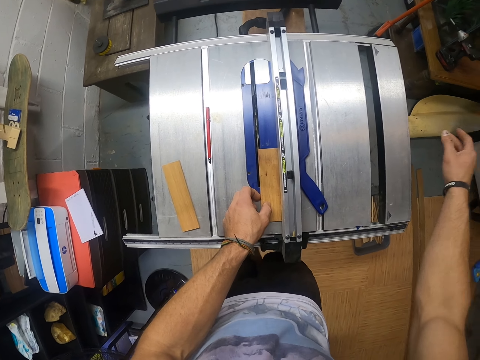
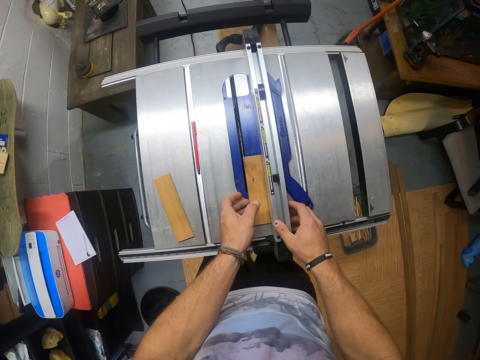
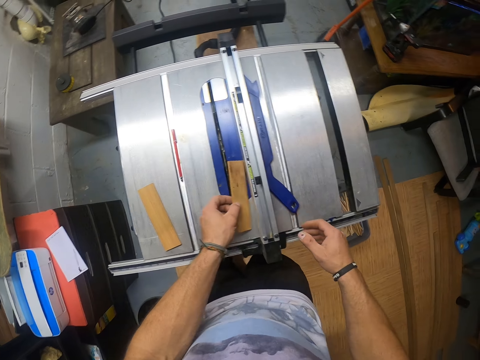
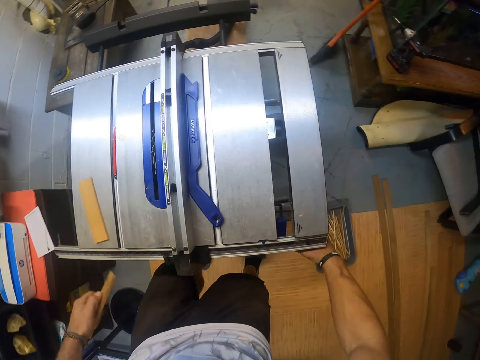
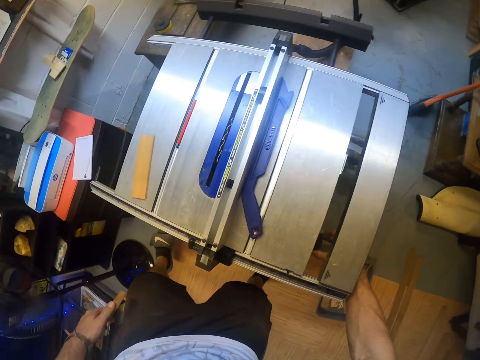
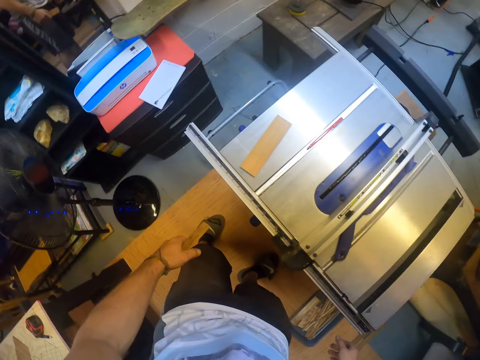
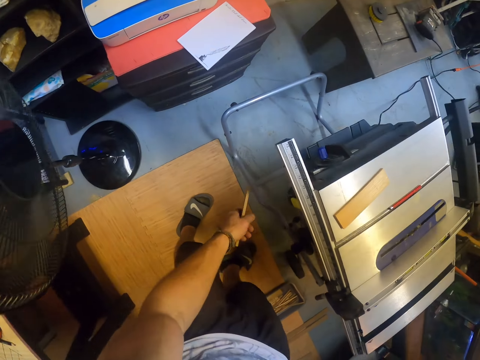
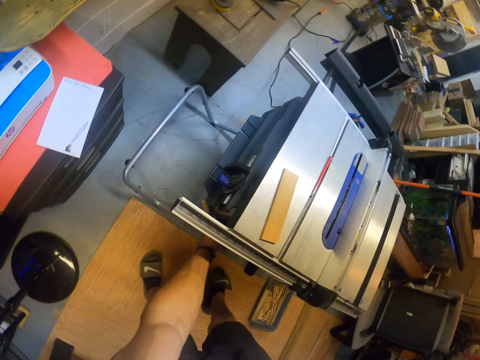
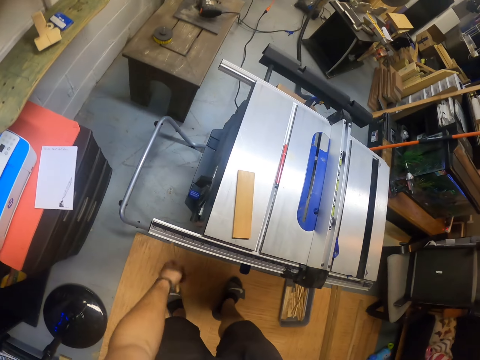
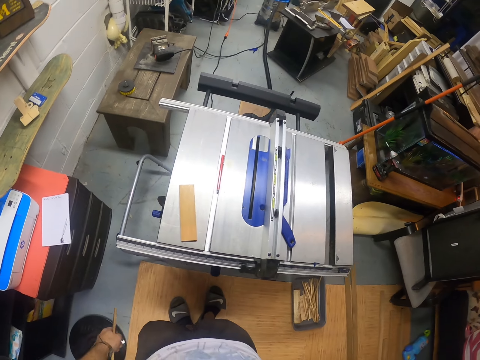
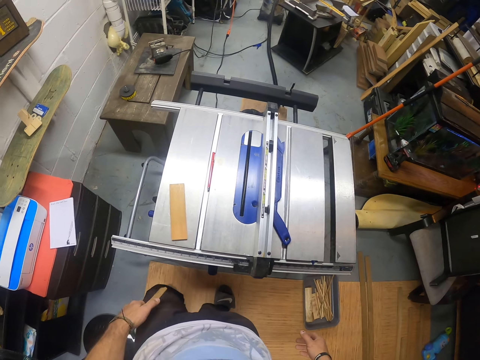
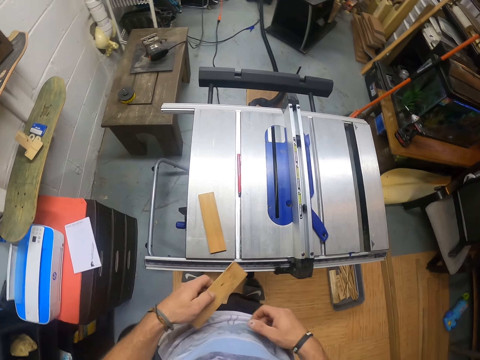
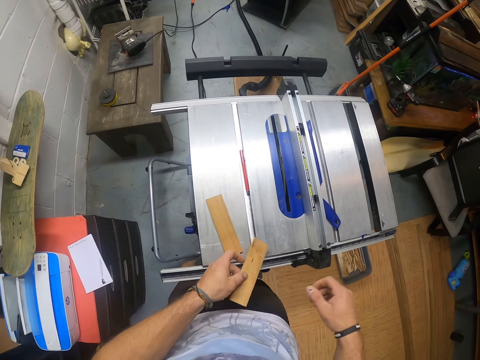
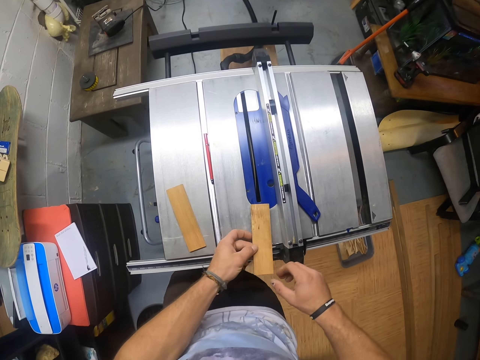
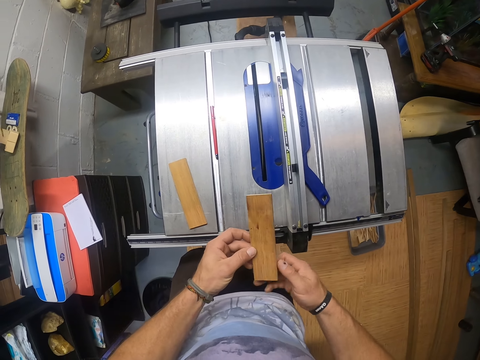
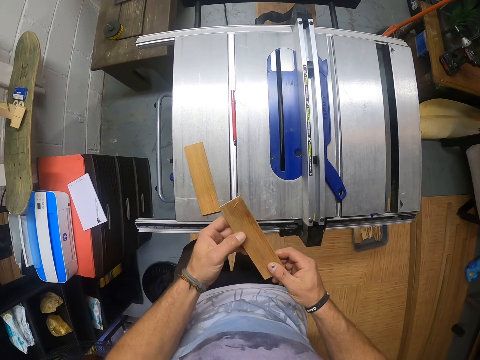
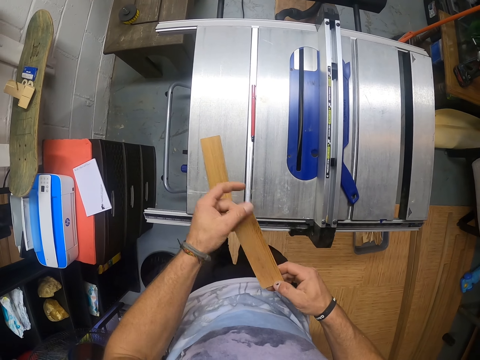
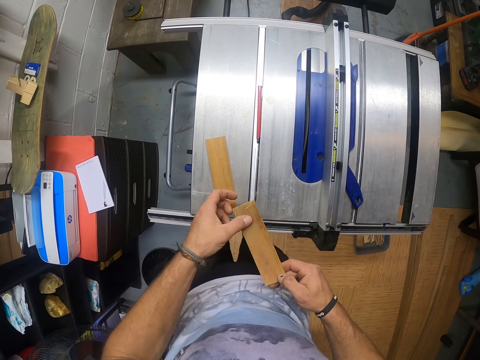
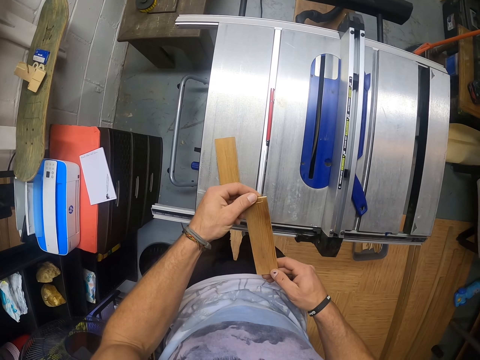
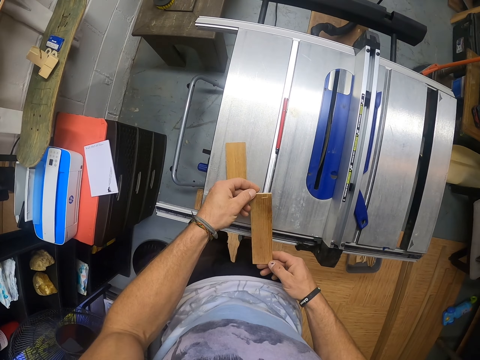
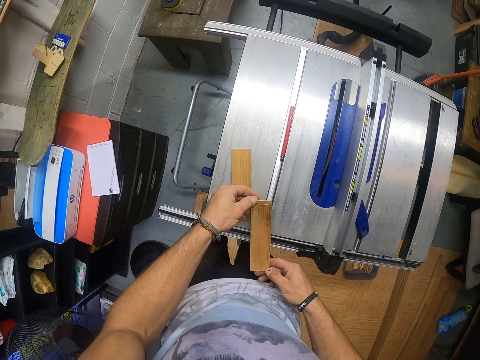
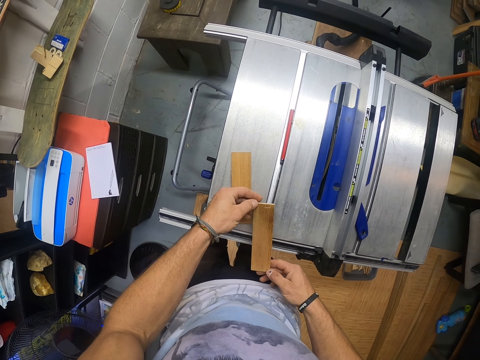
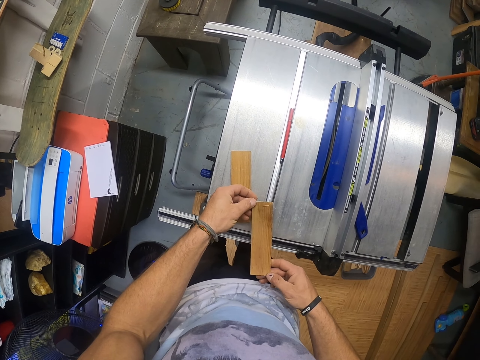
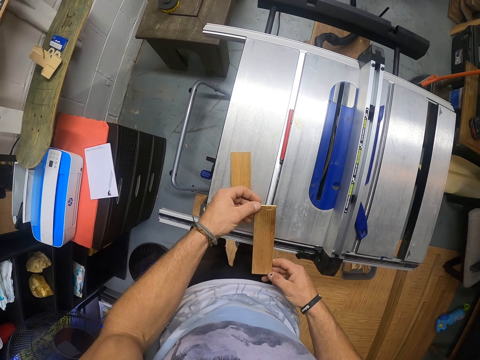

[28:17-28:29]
The camera wearer picks the wood from the table saw with his left hand. He operates the table saw with his right hand. He operates the table saw with his left hand. He passes the wood between his hands.

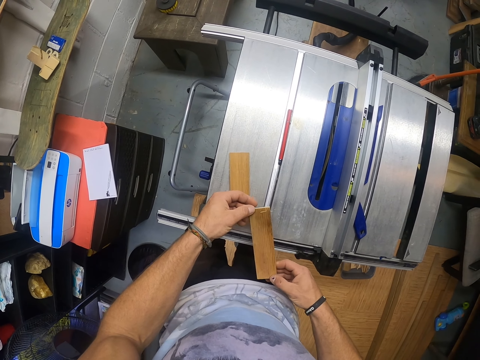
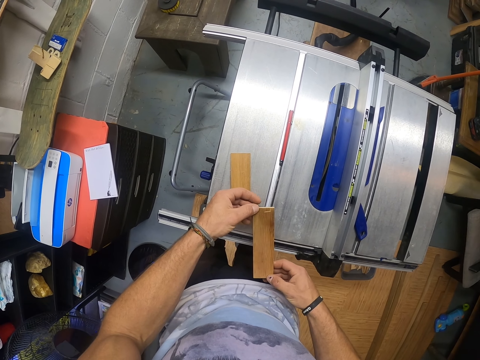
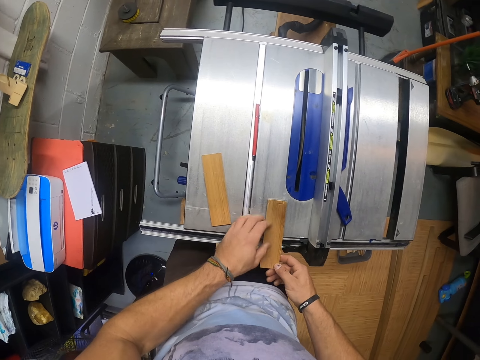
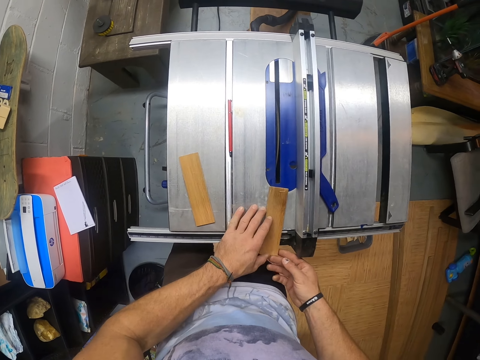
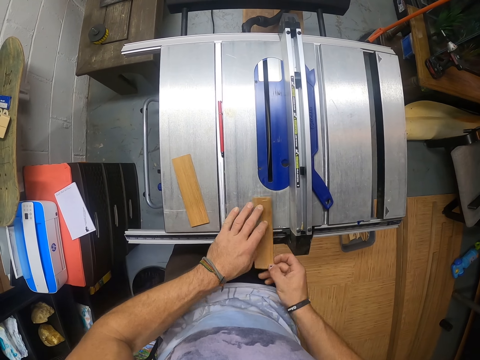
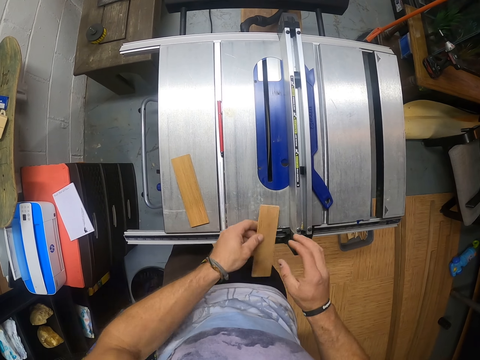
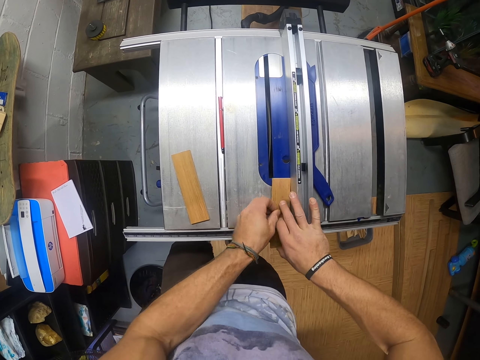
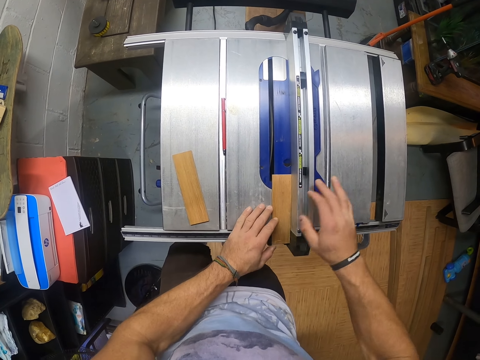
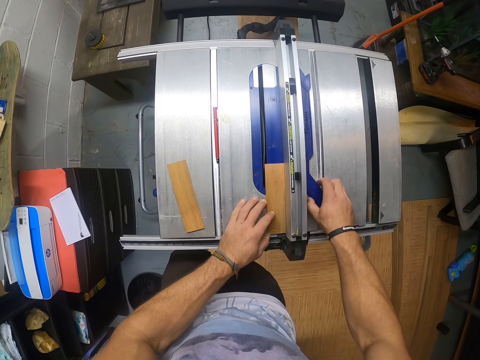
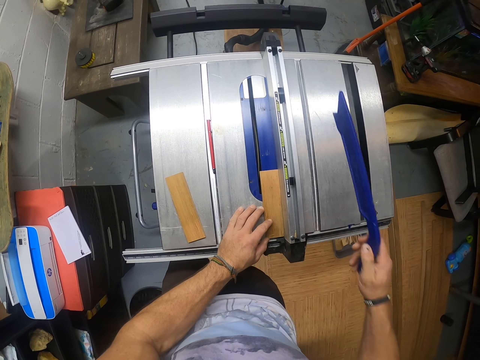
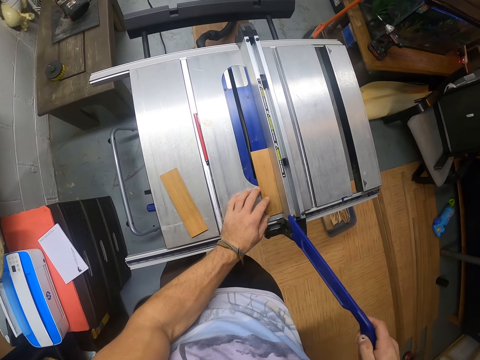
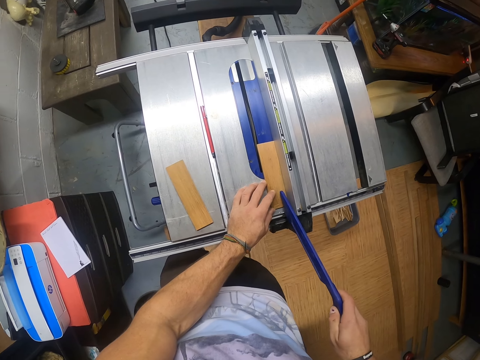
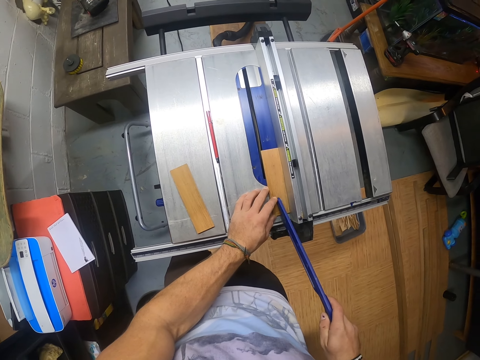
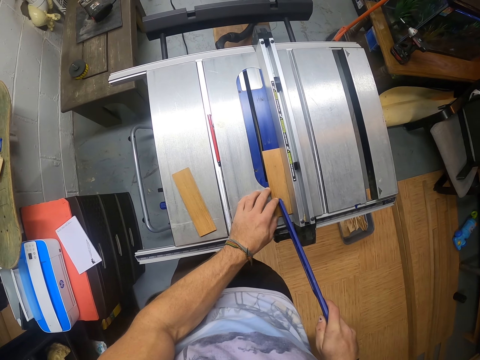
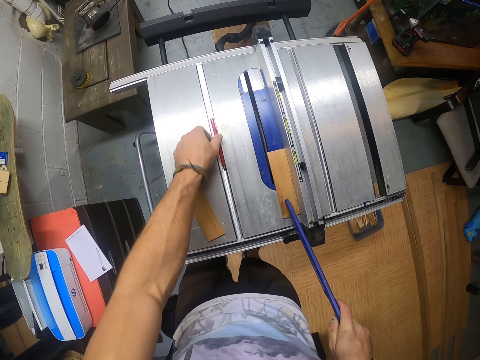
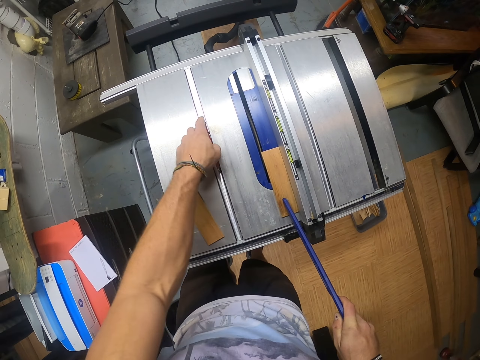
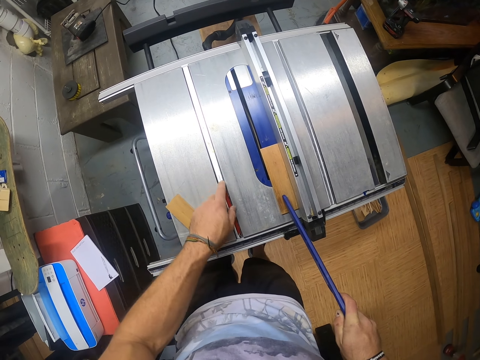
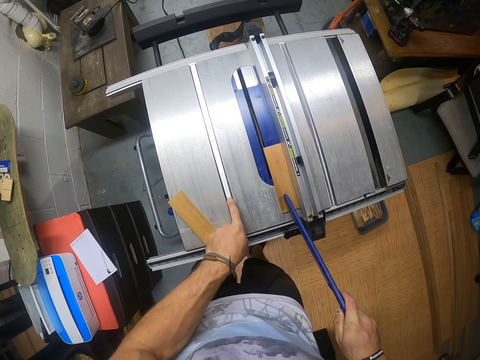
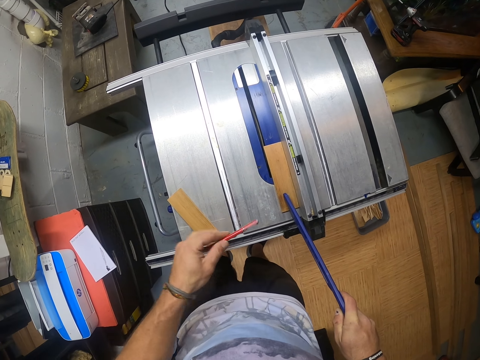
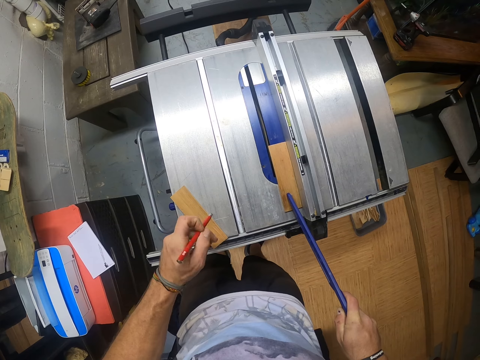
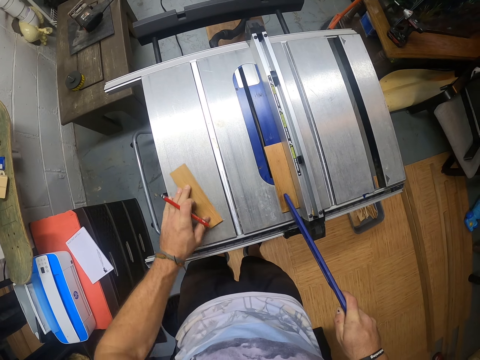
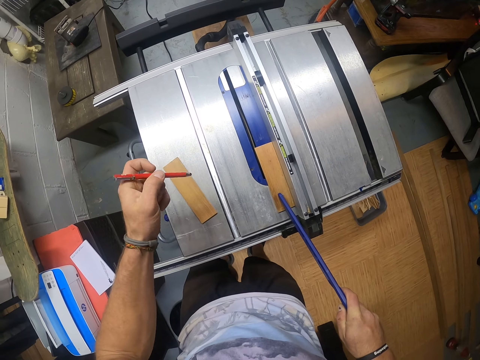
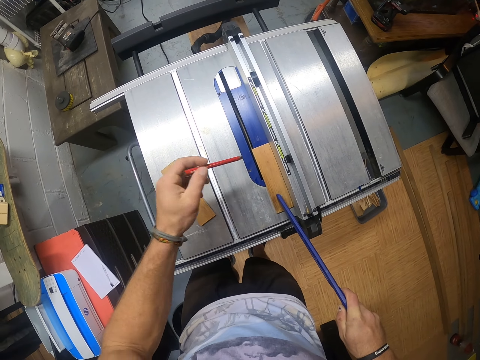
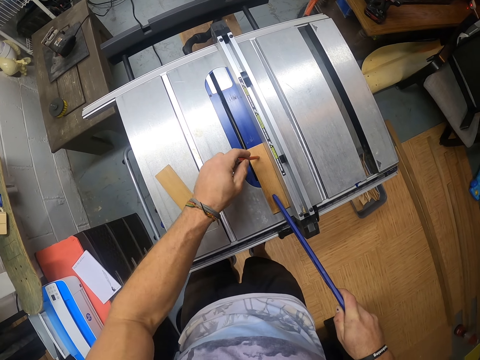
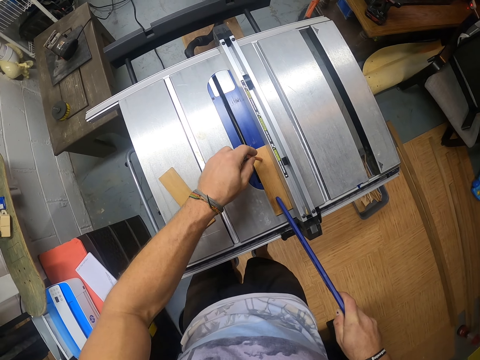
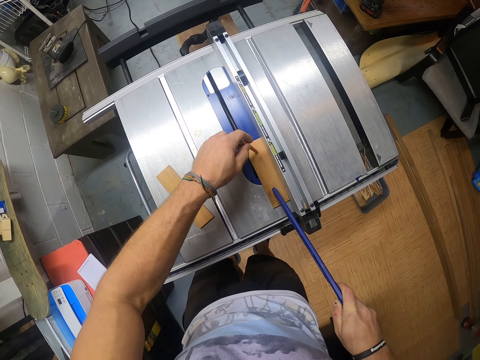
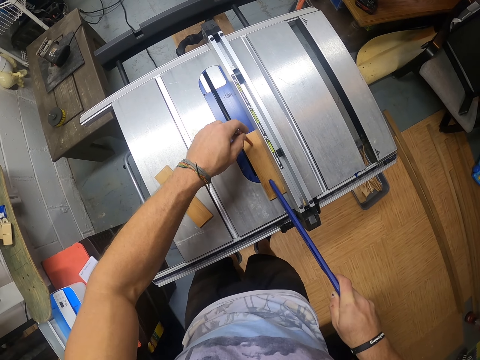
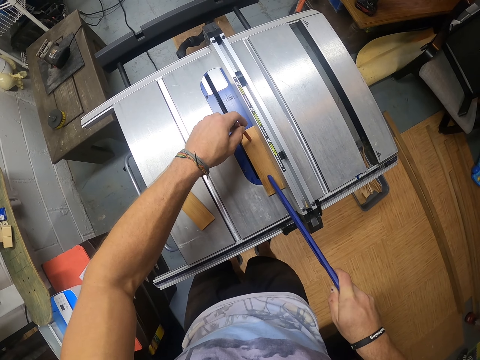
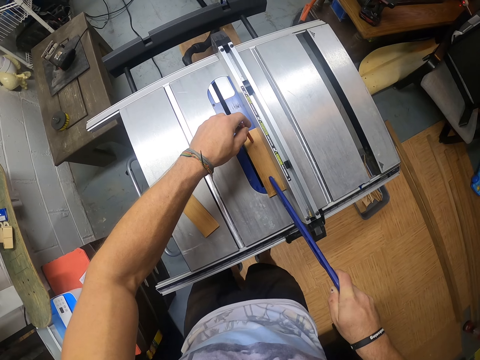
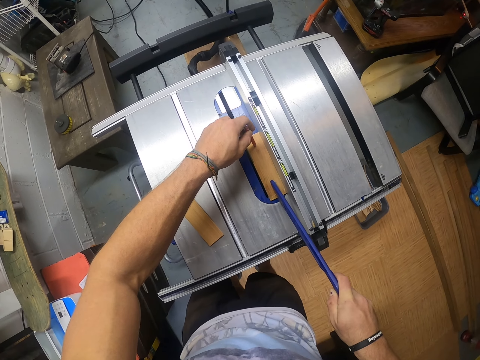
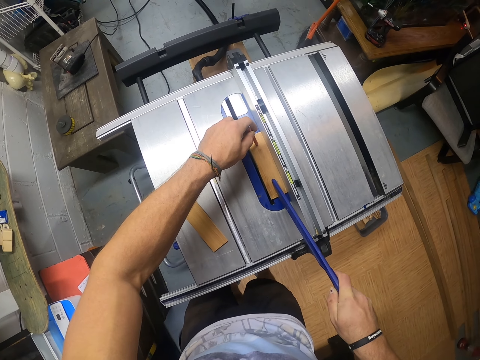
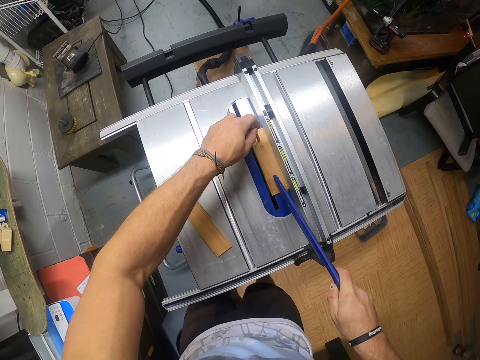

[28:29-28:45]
The camera wearer places the wood on the blade guard of the table saw with both hands. He picks a push stick from the table saw with his right hand. He places the push stick on the wood on the blade guard of the table saw with his right hand. He picks a pen from the table saw with his left hand. He moves the wood on the table saw with his left hand. He pins the pen on the wood on the table saw with his left hand. He slides the wood across the blade guard of the table saw with the pen and the push stick in both hands.
